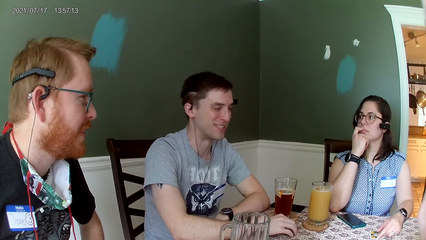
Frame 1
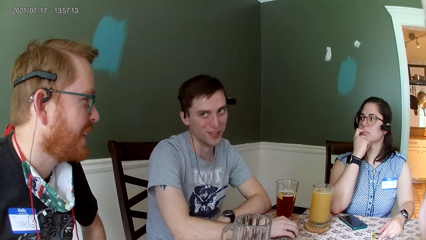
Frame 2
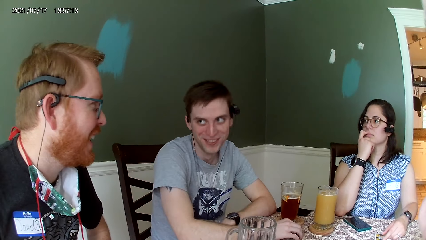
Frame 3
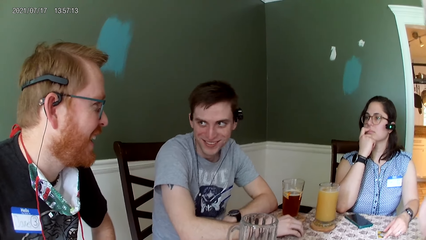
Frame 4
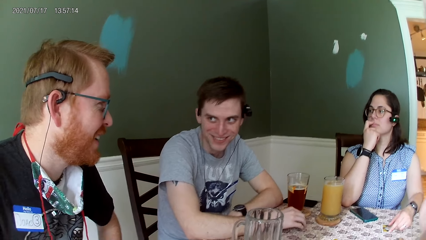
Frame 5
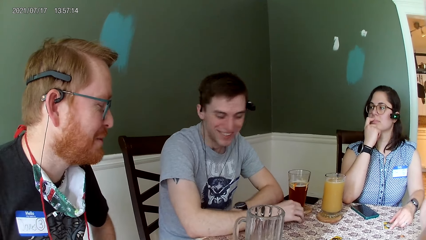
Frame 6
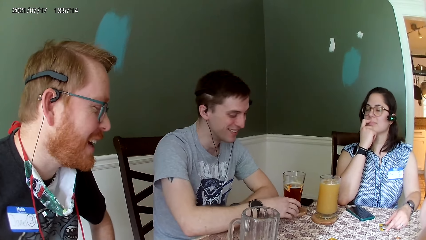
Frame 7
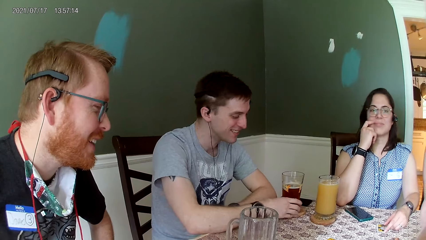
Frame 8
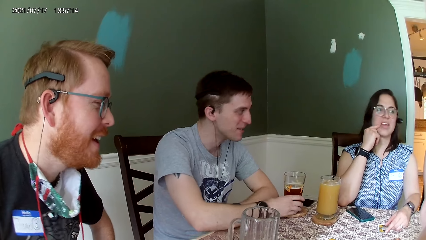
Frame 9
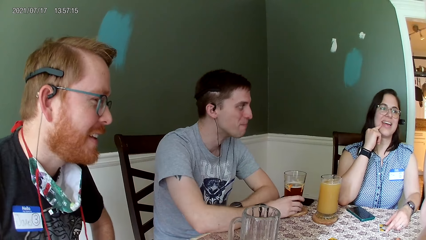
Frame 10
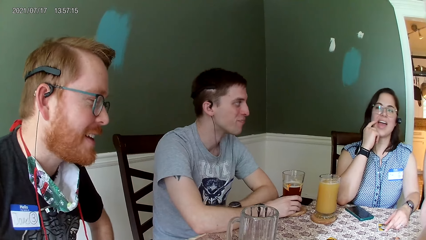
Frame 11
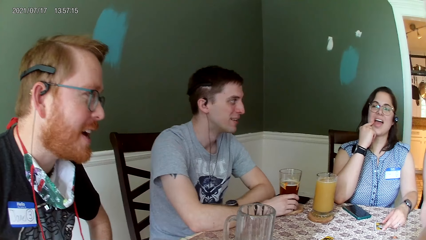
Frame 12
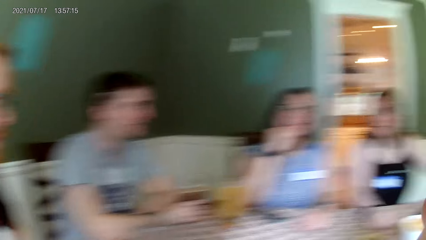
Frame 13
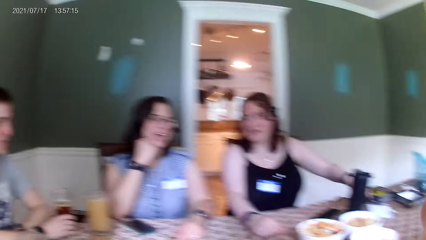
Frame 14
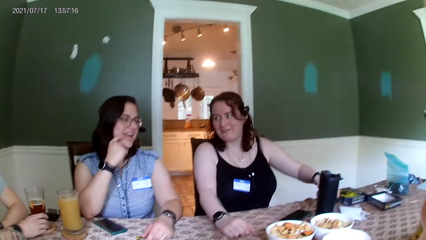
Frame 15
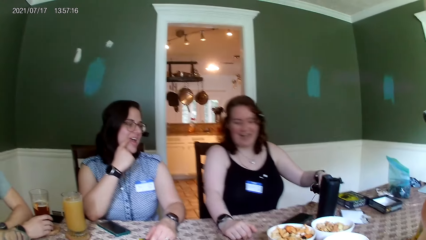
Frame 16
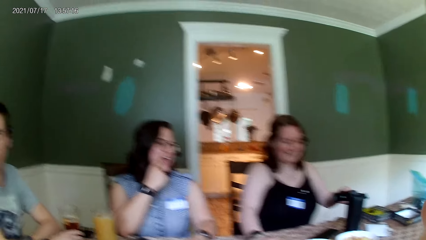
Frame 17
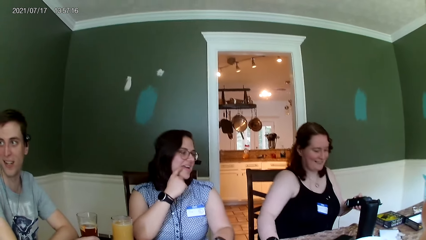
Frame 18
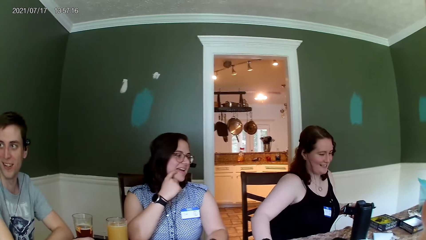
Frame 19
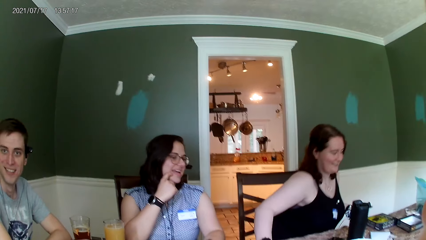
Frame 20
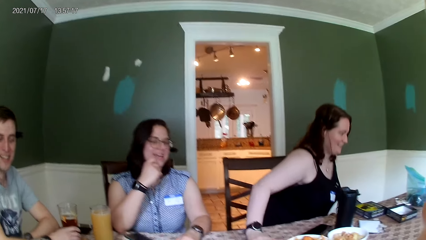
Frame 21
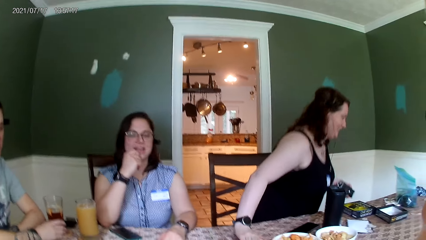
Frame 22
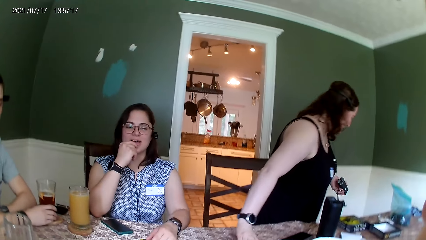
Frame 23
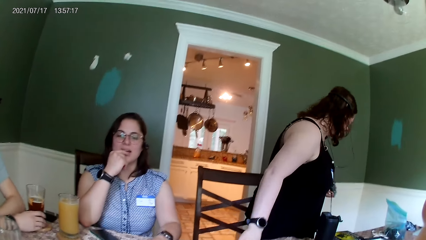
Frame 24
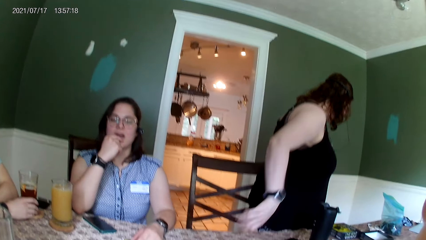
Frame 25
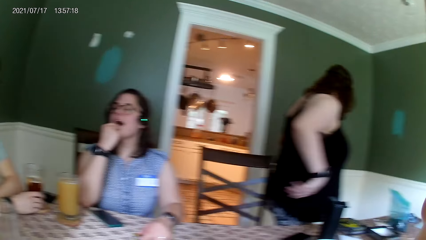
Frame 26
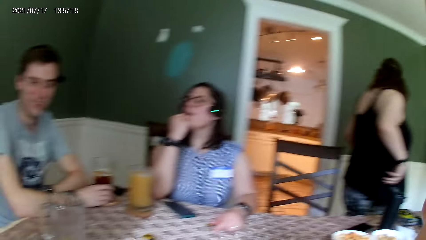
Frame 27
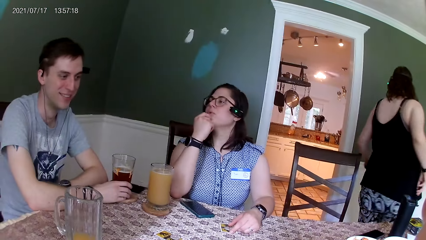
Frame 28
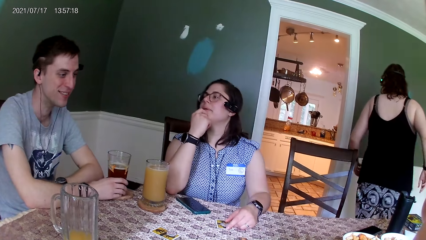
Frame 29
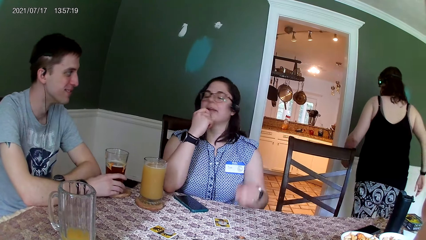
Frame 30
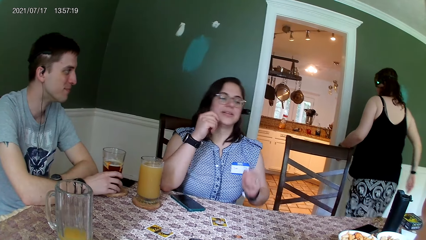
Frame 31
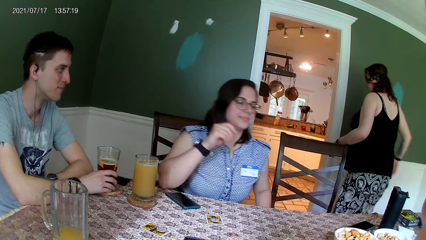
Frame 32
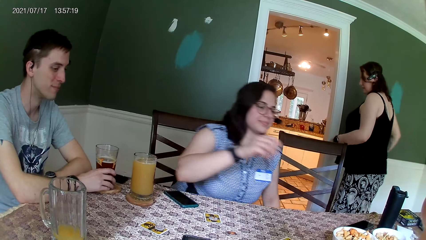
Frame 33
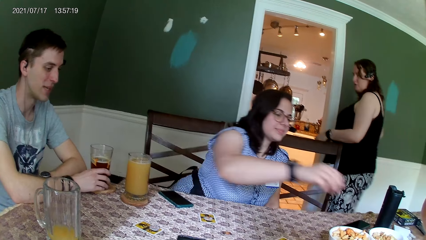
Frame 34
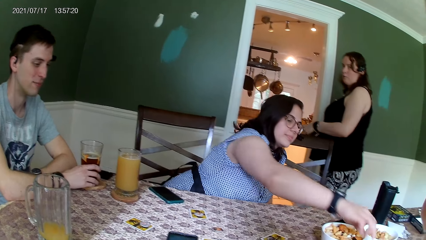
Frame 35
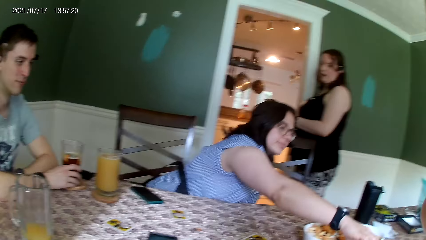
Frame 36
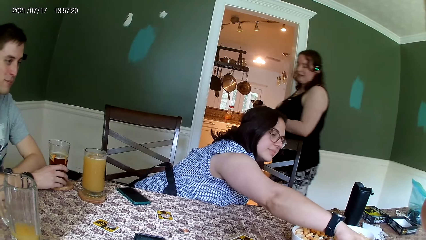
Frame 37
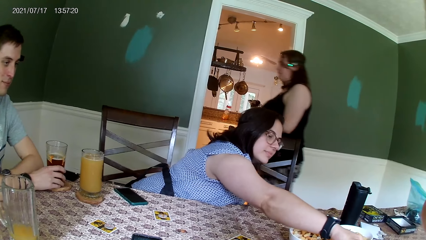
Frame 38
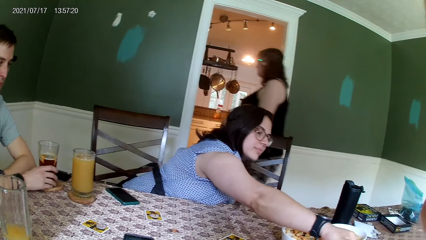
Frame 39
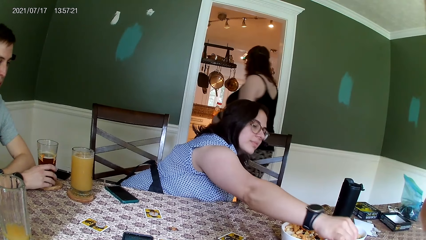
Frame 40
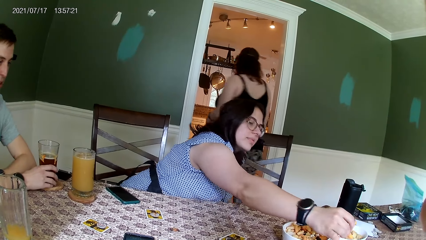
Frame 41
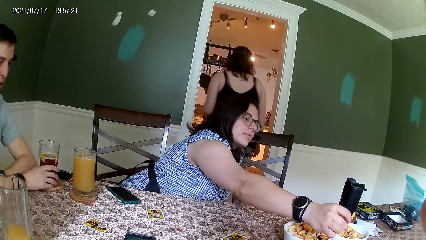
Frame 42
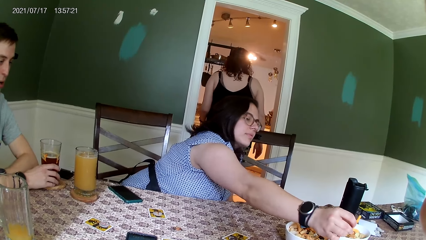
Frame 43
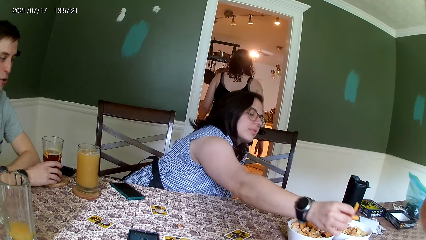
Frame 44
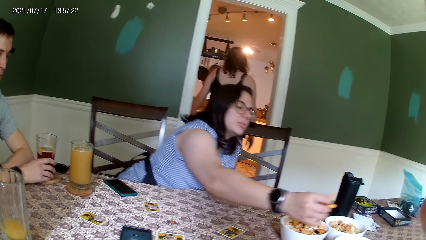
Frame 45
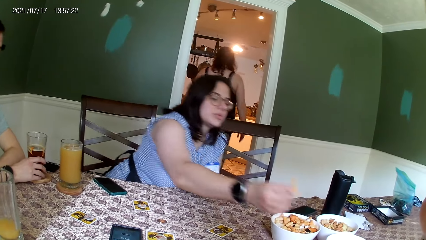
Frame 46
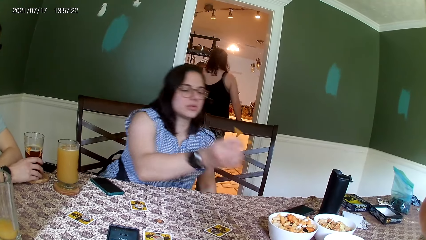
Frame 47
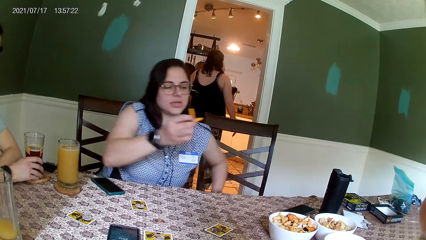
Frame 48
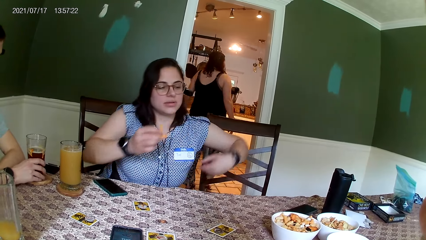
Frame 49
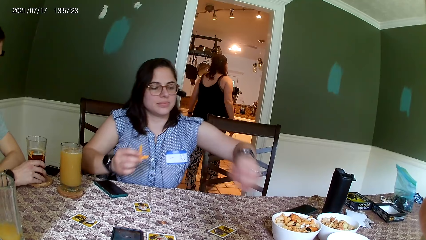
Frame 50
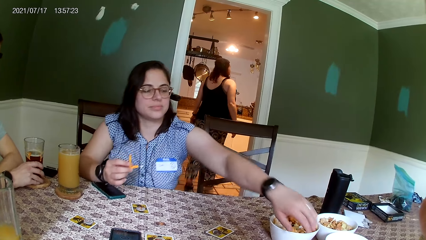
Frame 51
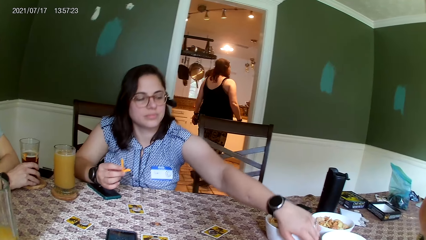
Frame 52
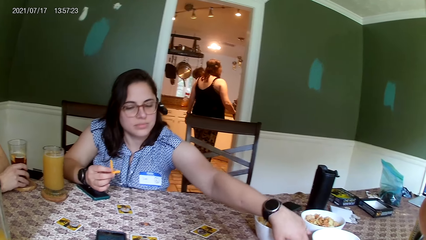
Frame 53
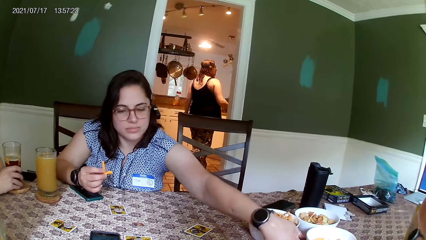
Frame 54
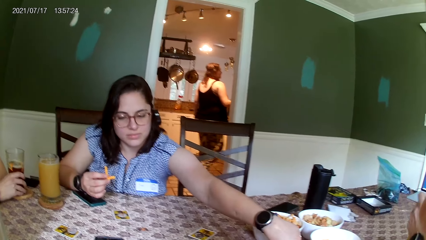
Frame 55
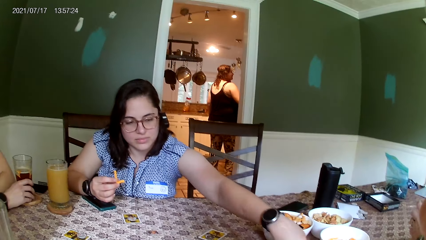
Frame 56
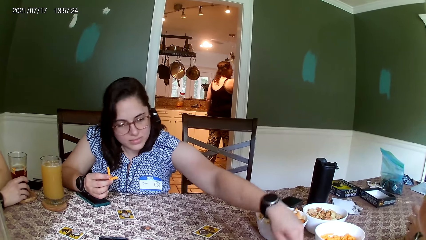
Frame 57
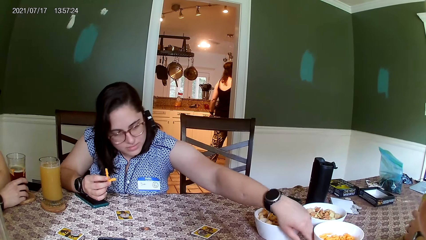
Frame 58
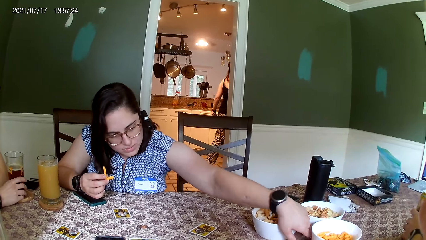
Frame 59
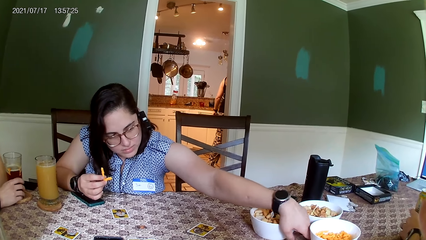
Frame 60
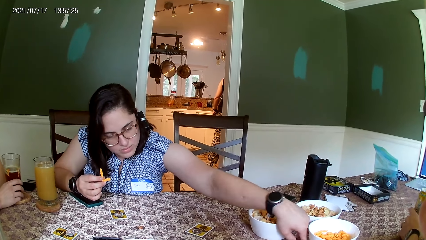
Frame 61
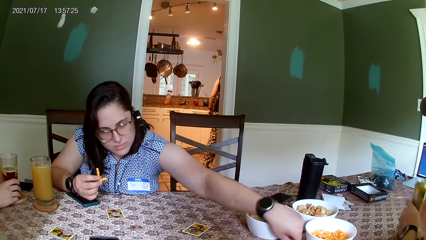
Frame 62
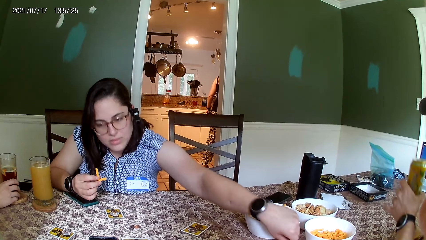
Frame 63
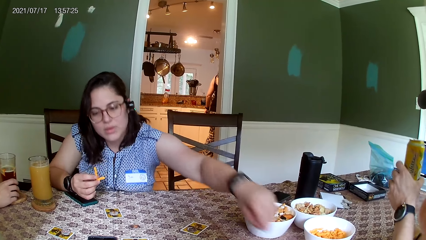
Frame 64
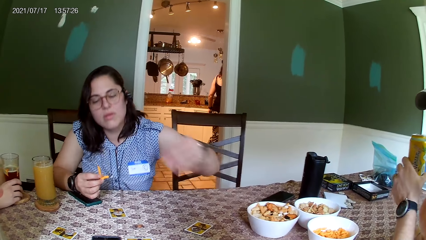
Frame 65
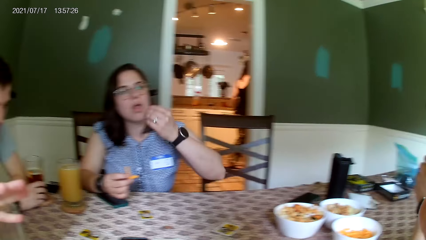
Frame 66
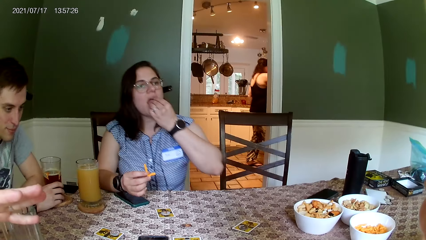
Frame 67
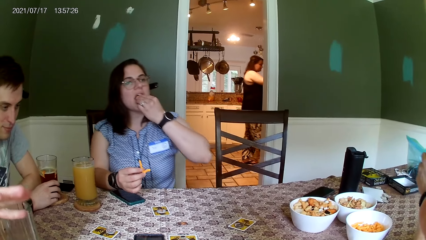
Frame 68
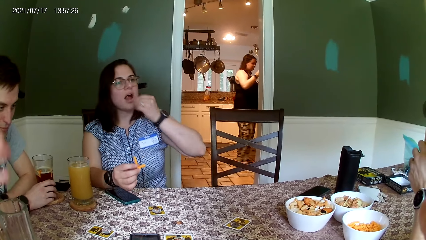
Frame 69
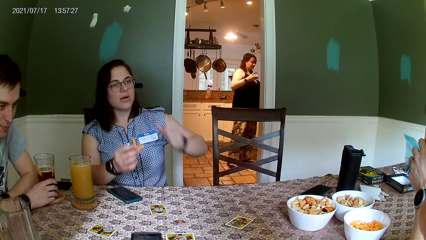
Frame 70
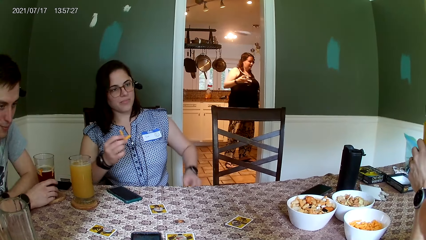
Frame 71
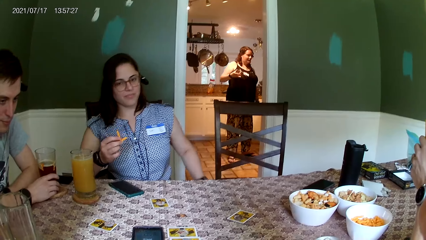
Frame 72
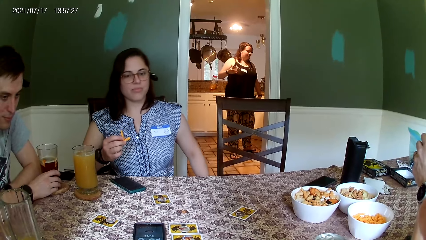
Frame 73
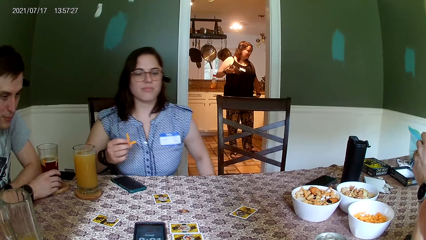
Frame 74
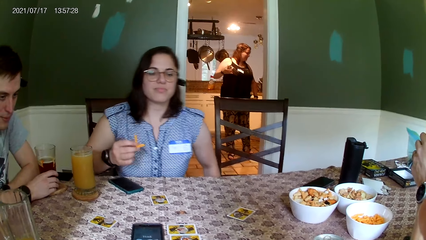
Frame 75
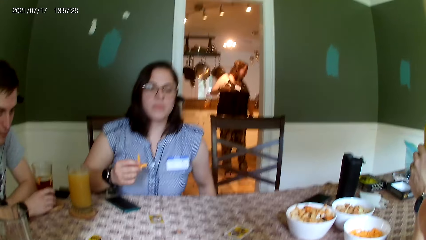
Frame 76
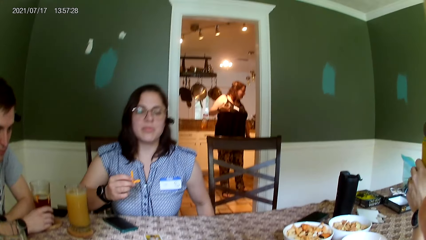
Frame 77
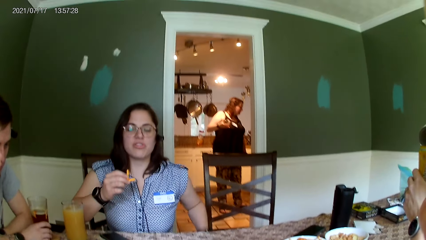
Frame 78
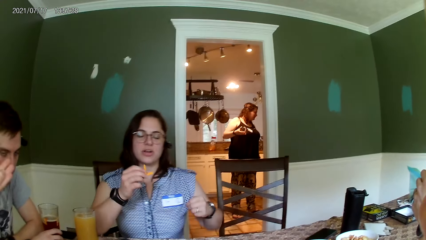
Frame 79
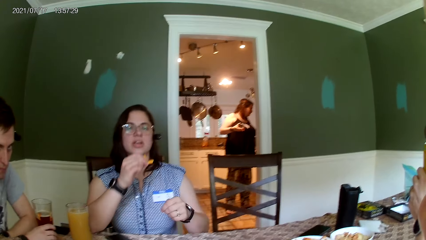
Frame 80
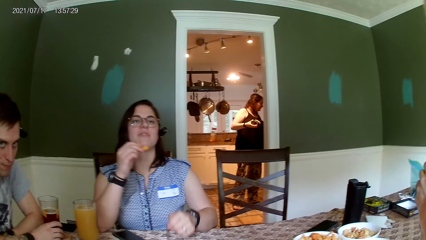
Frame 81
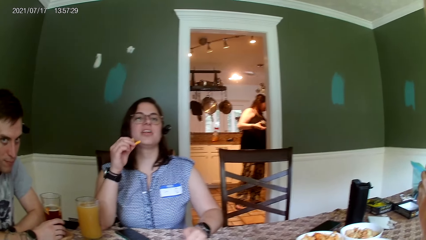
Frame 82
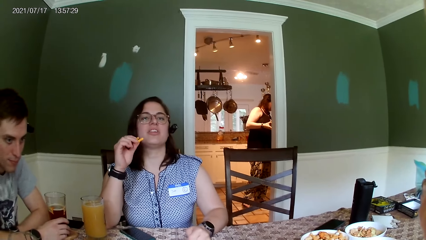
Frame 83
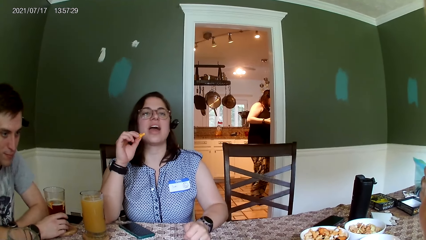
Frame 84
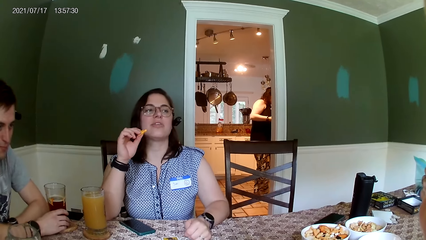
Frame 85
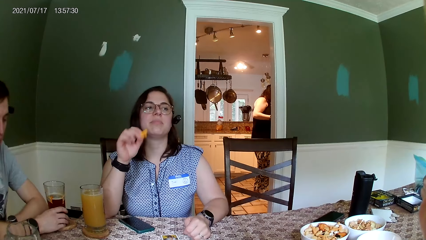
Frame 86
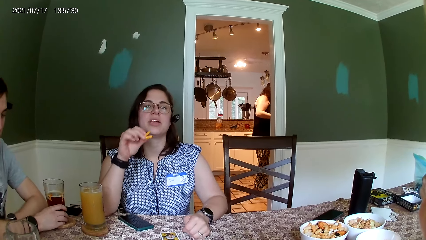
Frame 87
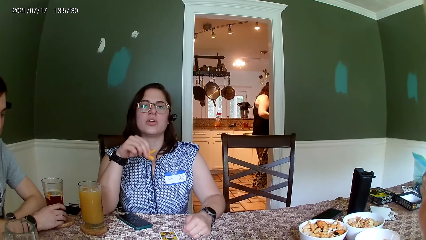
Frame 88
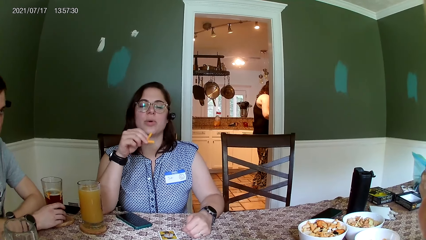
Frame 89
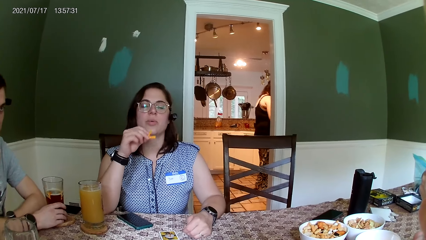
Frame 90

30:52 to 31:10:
A man converses with everyone on the table. A woman converses with everyone on the table. The woman stands up from a chair. Another woman converses with another man. The first woman walks to the kitchen. The first woman converses with everyone on the table. The other woman takes some cheese snack from a bowl on the table with her right hand. The first man converses with everyone on the table. The first woman takes chips from the bowl on the table with her left hand. A third man takes a can drink from the table with his right hand. The other woman puts the chips in her left hand in her mouth. The other woman converses with everyone on the table.
